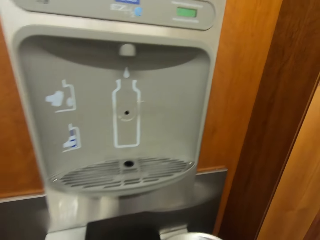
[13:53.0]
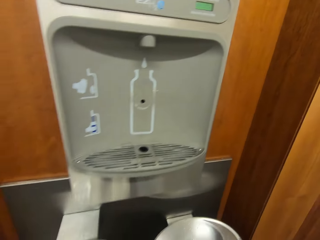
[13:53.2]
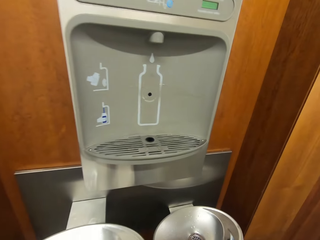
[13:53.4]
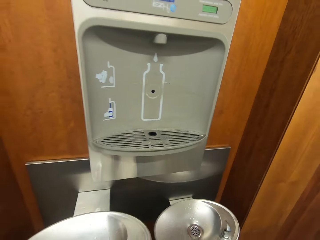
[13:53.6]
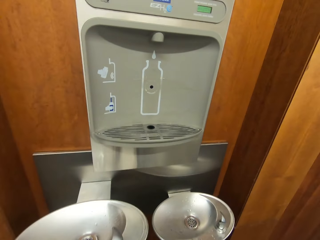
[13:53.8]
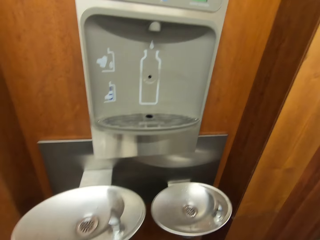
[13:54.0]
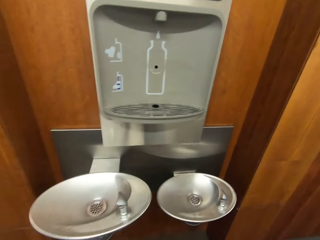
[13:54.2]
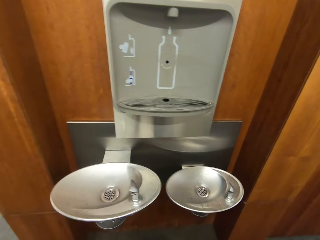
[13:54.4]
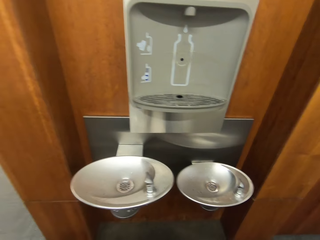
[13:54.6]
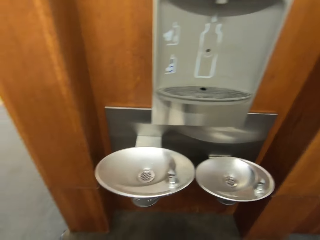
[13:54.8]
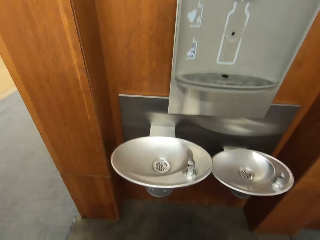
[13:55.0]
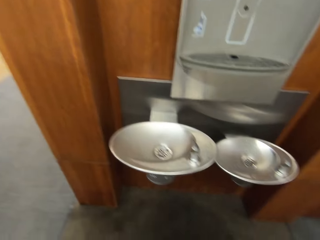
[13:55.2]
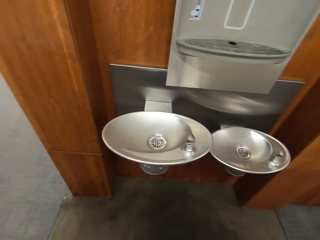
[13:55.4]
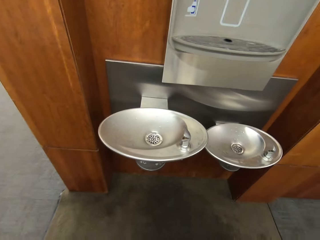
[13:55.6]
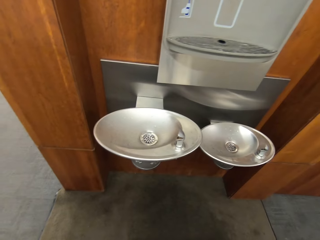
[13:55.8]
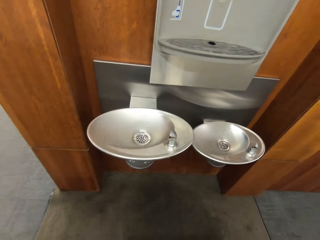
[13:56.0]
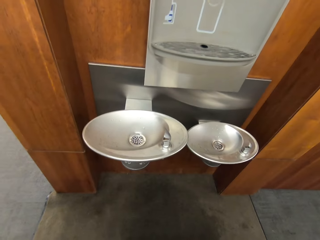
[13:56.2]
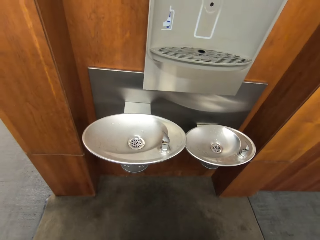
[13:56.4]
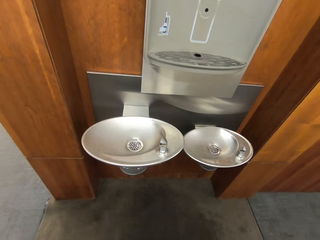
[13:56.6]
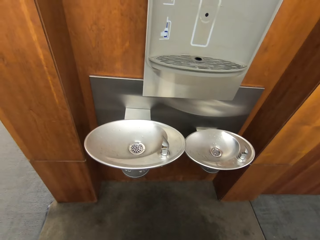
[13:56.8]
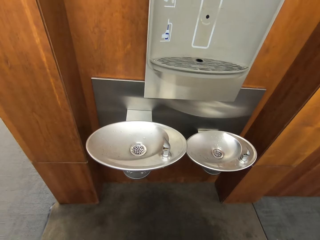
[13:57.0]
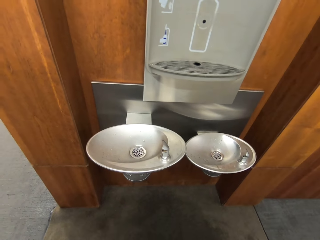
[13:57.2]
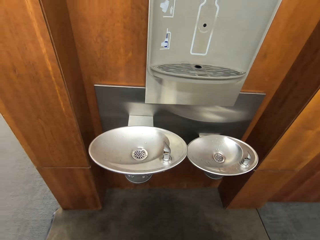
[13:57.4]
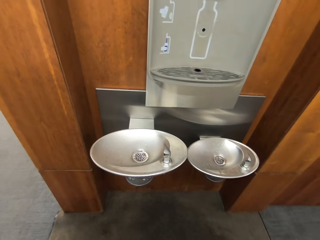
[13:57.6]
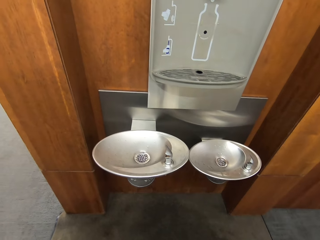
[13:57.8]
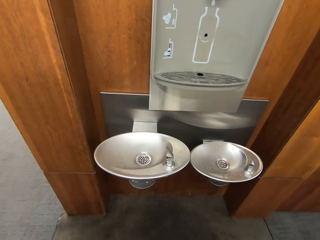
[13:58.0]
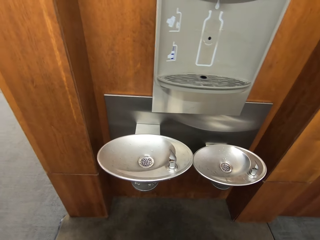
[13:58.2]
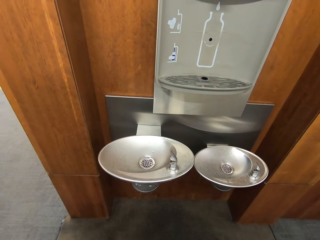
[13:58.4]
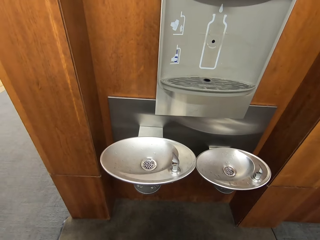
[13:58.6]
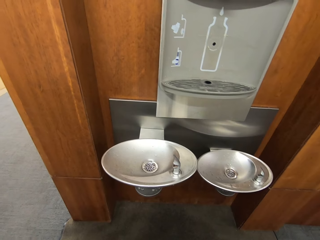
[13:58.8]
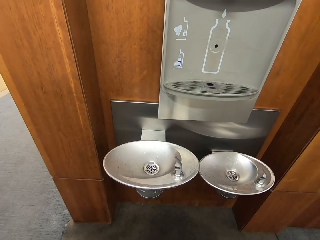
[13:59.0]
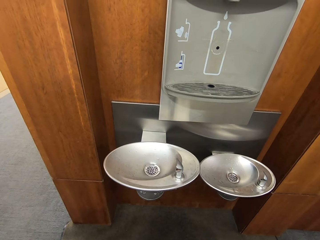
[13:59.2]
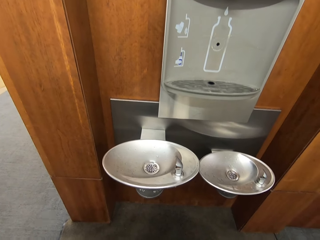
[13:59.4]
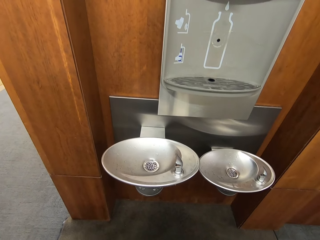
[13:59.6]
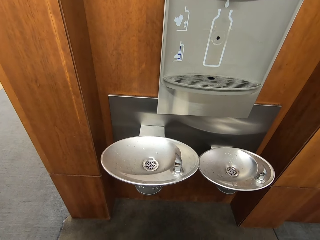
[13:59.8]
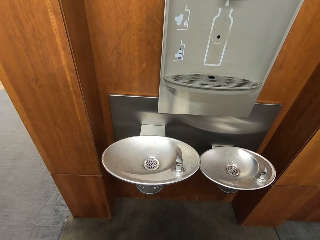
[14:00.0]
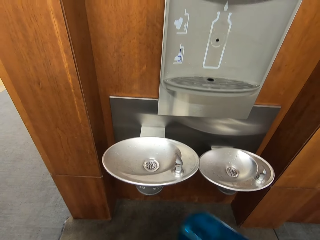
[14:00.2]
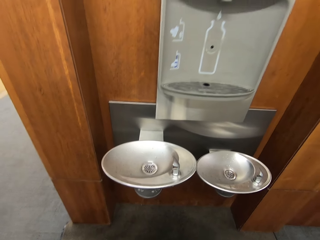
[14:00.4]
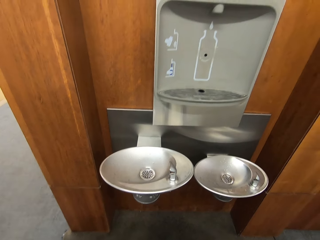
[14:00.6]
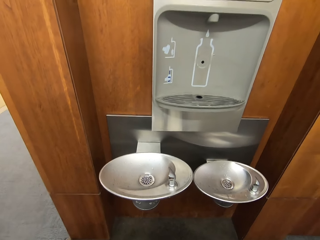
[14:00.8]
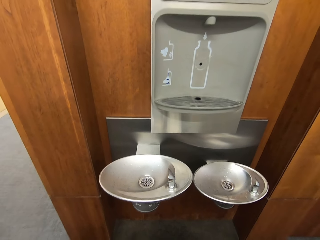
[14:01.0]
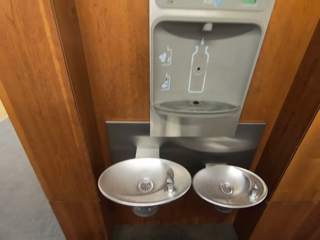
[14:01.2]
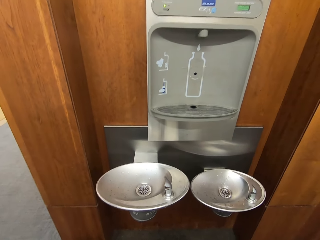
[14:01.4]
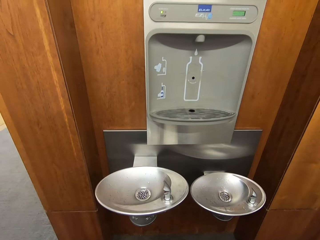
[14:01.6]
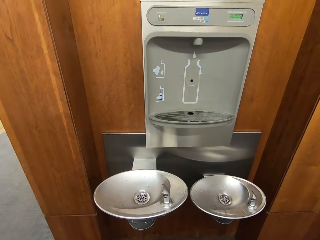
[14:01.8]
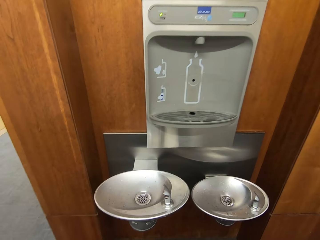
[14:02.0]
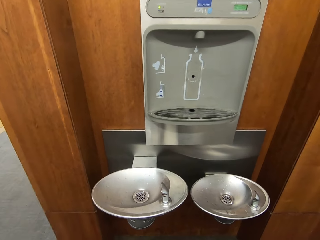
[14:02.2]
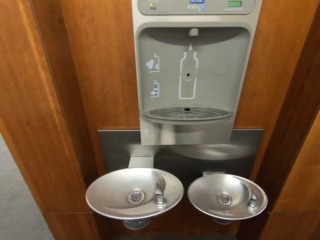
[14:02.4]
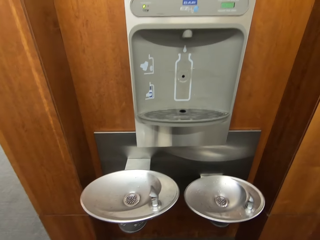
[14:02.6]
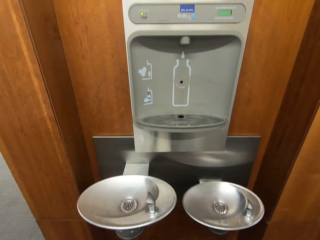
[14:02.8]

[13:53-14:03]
The camera wearer looks around a corridor.

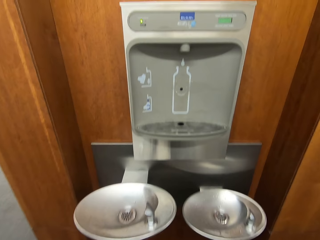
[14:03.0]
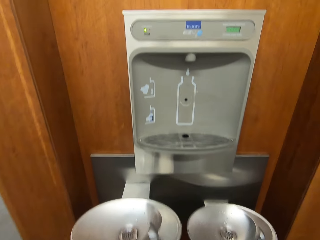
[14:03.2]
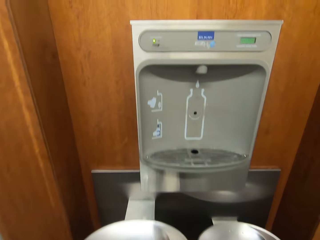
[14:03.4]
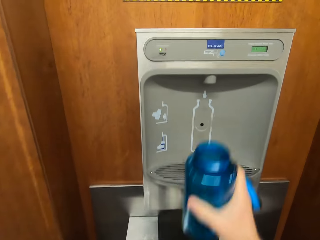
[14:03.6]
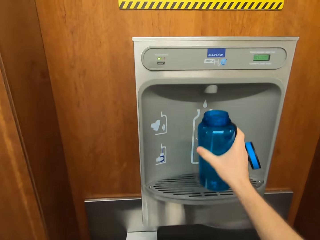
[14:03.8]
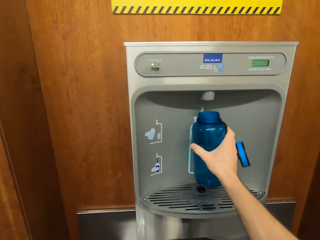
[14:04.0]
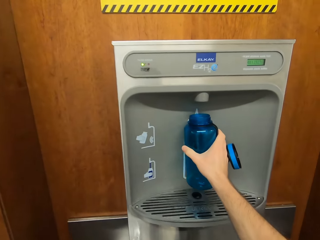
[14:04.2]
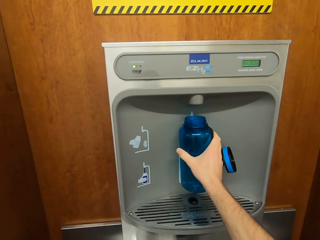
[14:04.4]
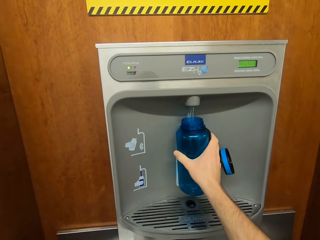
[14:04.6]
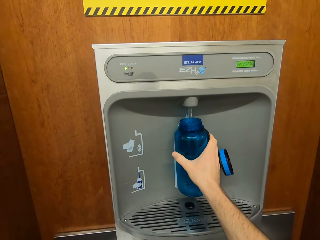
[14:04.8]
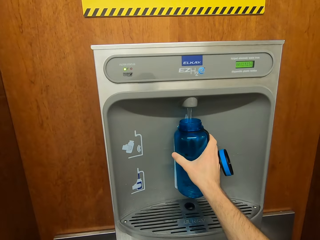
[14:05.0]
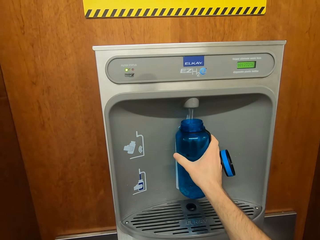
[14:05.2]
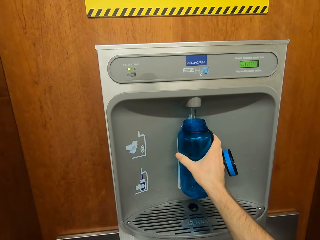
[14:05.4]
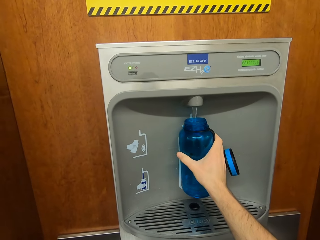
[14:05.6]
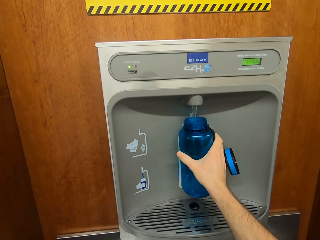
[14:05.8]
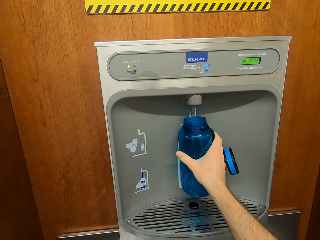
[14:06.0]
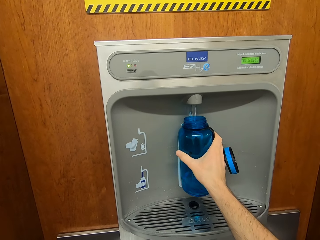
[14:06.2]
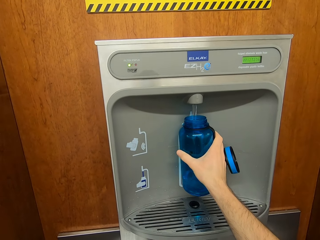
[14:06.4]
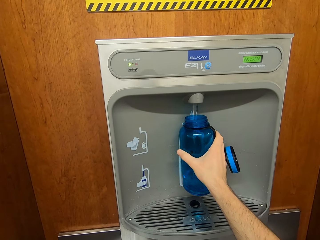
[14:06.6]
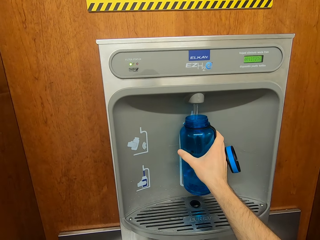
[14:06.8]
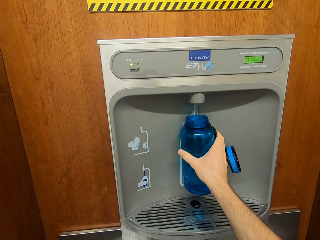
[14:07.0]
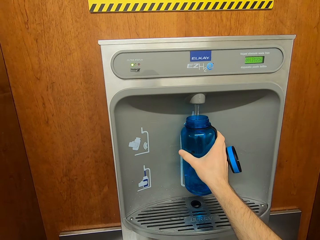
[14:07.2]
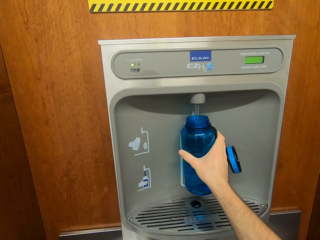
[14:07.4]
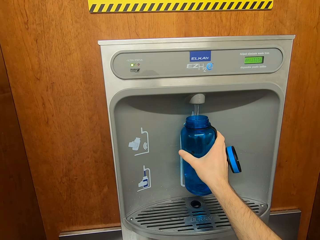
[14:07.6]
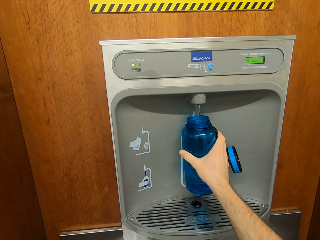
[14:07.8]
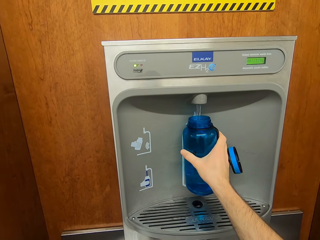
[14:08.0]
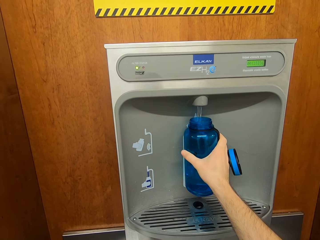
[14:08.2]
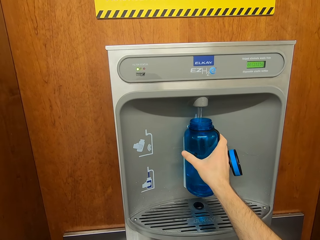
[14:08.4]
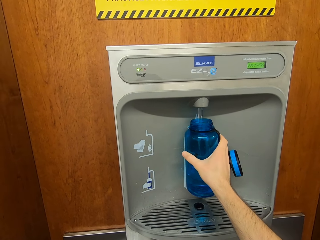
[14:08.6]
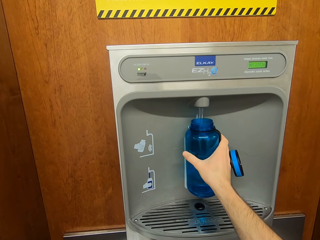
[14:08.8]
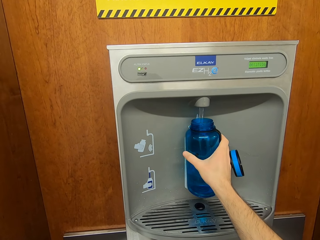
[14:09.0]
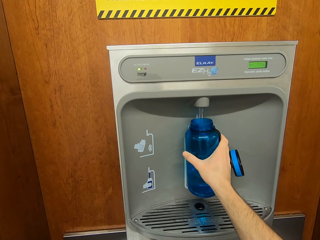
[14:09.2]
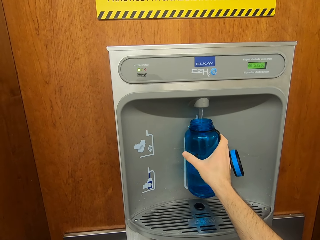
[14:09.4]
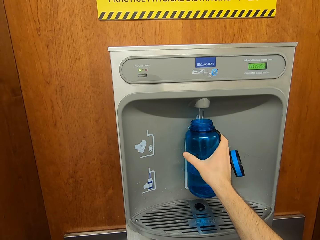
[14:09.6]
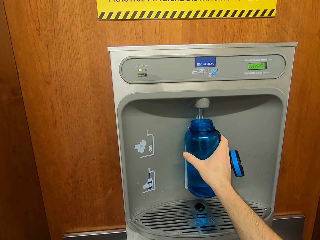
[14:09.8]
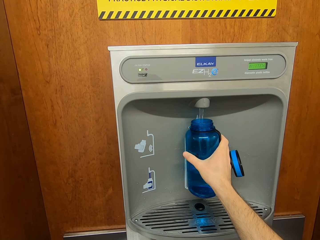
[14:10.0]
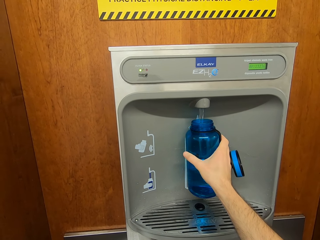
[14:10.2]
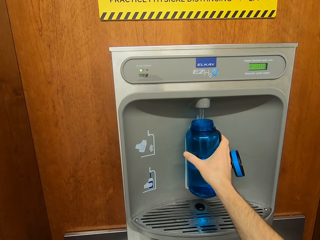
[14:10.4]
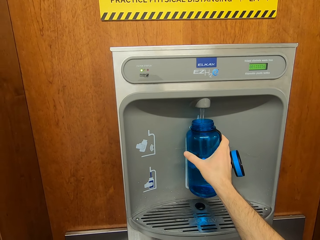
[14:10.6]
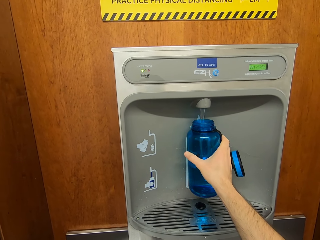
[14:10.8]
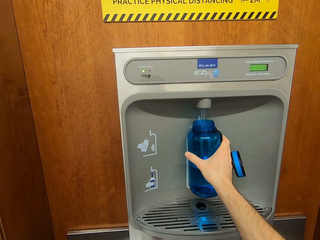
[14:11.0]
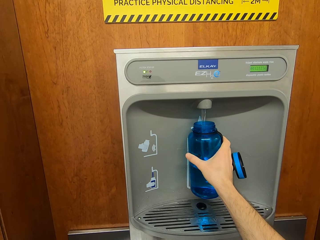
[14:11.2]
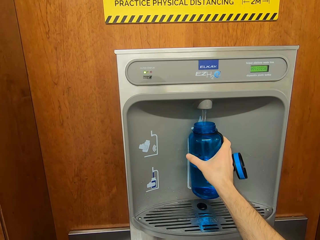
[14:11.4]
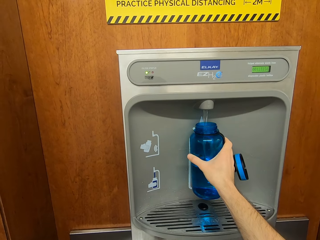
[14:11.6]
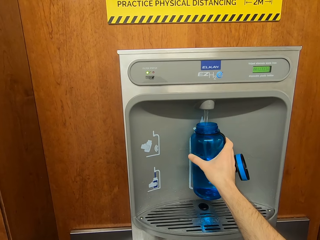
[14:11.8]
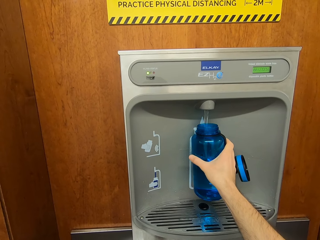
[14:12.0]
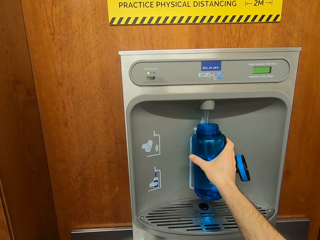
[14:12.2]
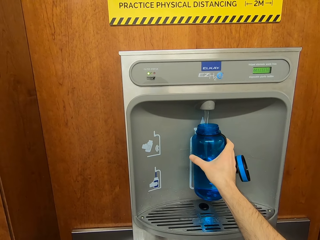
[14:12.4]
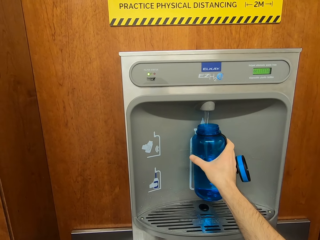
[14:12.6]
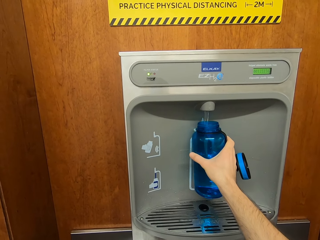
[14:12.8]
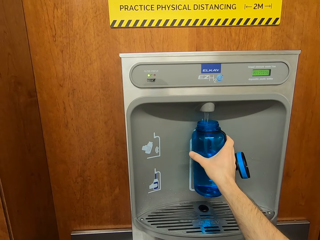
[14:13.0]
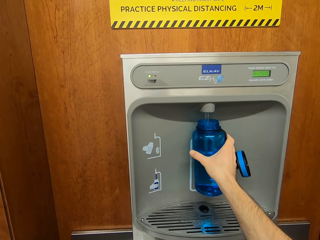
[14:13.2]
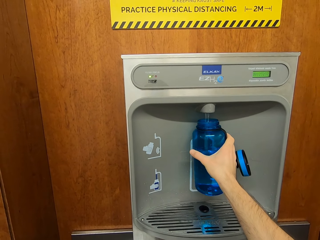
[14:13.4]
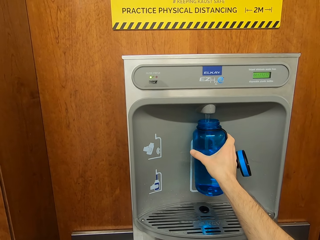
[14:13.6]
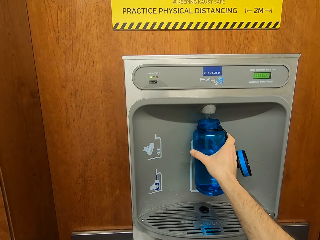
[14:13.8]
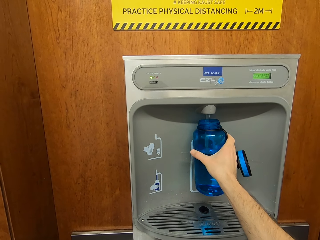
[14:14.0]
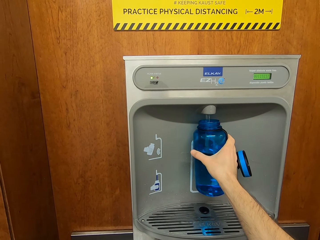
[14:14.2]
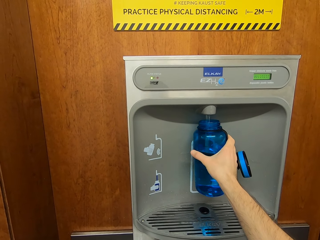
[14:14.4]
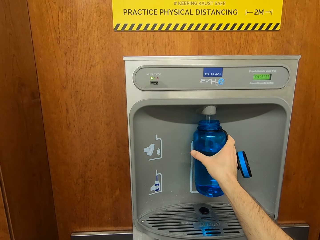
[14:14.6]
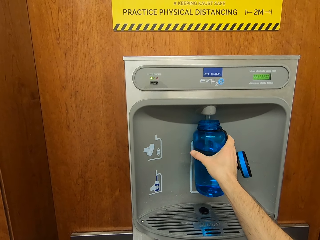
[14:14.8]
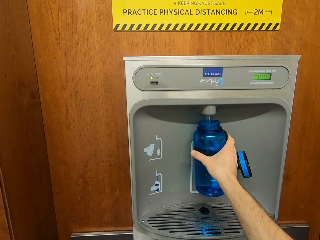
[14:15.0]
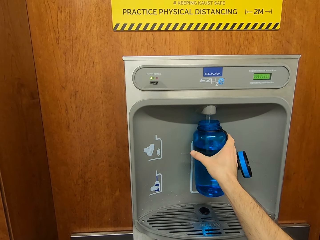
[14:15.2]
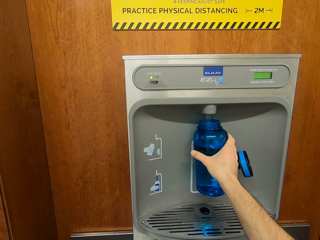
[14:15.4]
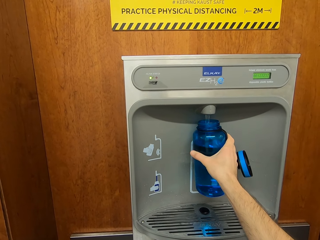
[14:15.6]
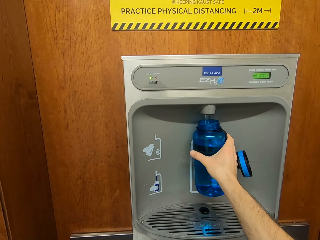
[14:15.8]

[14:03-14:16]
The camera wearer runs water through a dispenser. They fetch water from the dispenser.
